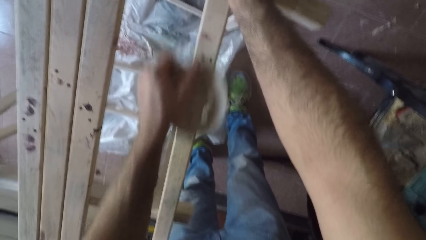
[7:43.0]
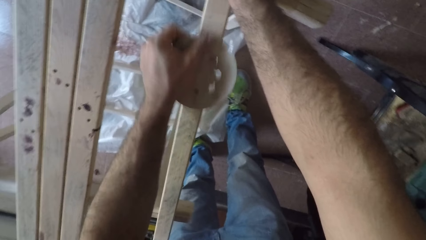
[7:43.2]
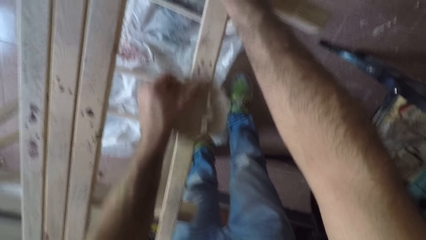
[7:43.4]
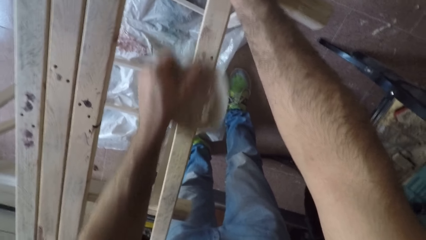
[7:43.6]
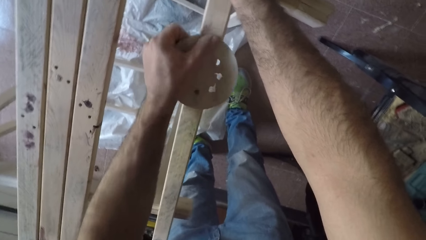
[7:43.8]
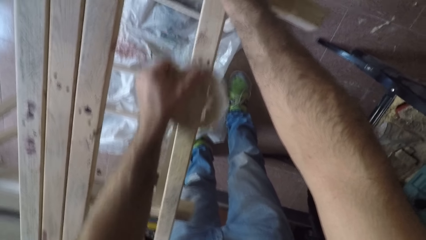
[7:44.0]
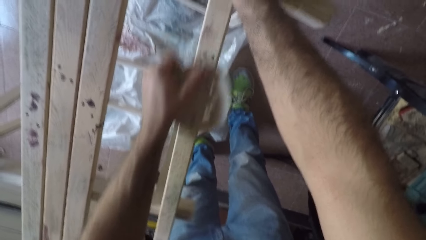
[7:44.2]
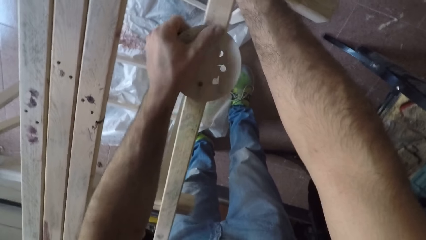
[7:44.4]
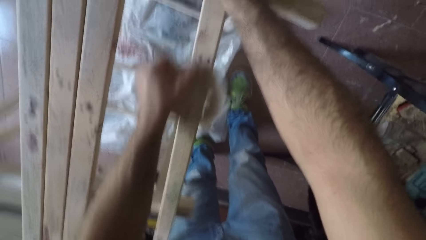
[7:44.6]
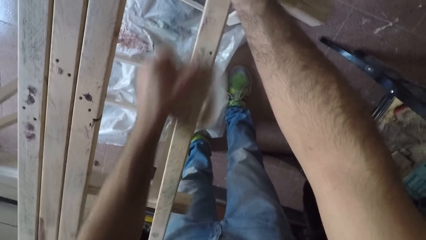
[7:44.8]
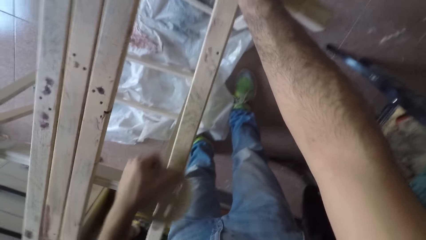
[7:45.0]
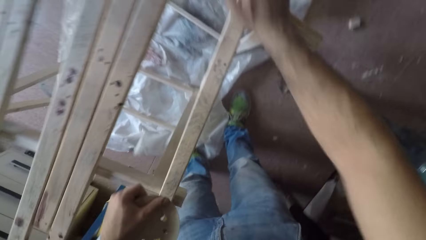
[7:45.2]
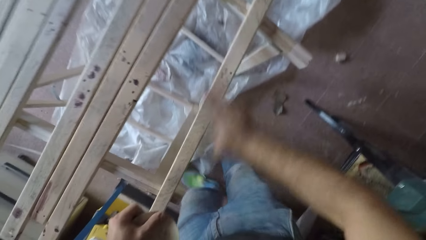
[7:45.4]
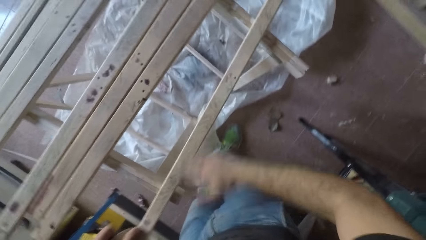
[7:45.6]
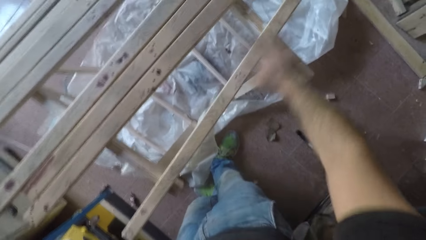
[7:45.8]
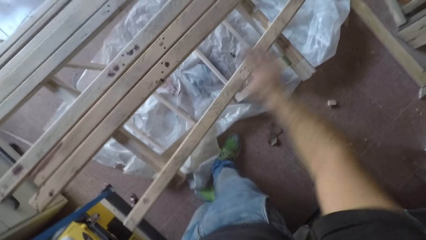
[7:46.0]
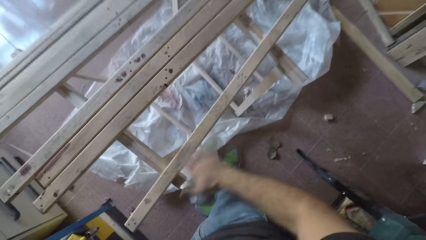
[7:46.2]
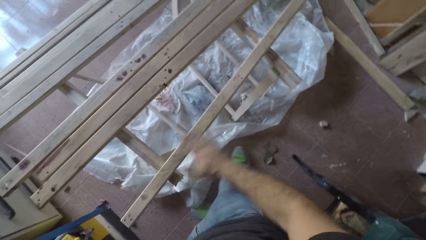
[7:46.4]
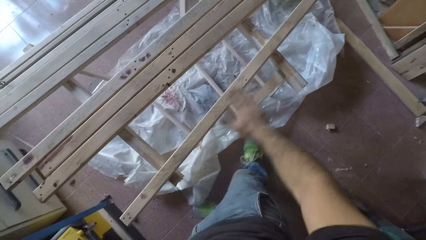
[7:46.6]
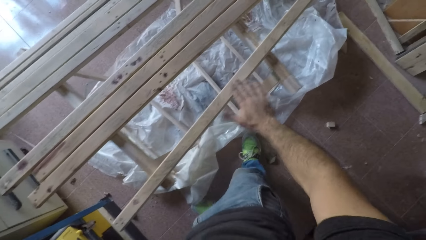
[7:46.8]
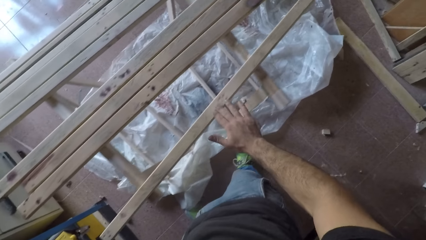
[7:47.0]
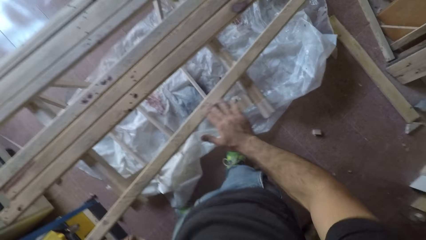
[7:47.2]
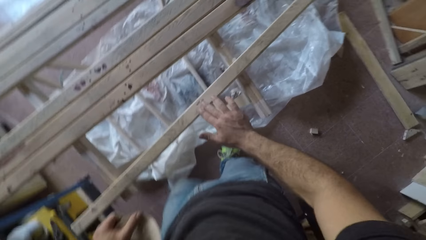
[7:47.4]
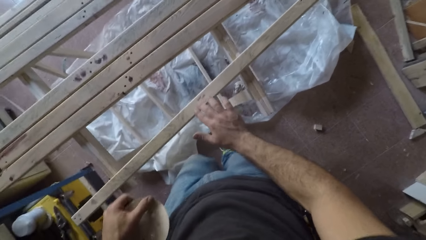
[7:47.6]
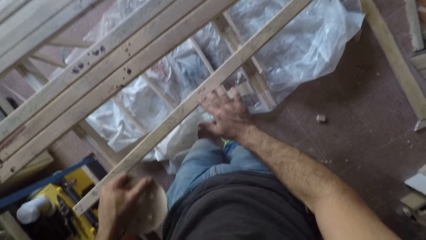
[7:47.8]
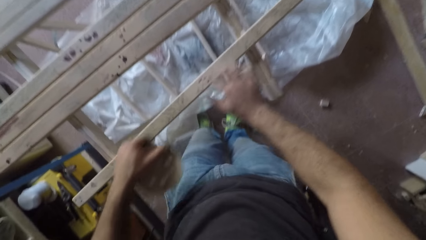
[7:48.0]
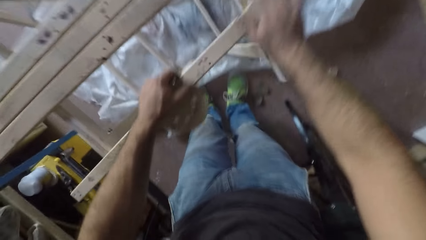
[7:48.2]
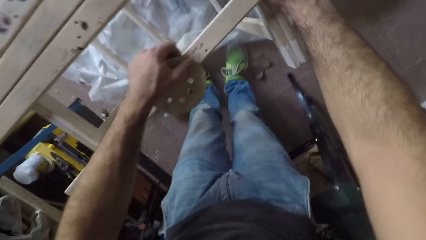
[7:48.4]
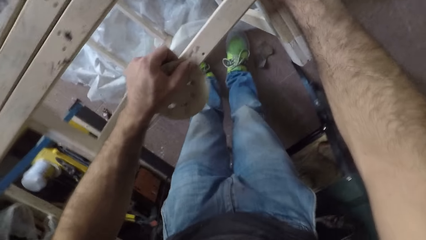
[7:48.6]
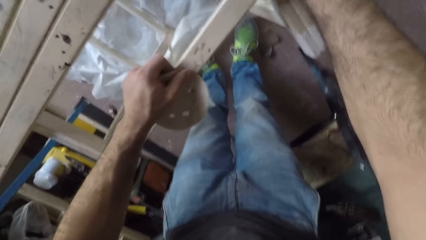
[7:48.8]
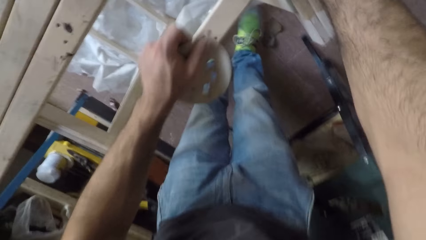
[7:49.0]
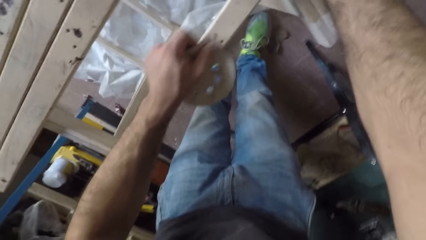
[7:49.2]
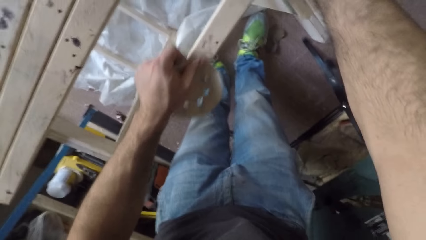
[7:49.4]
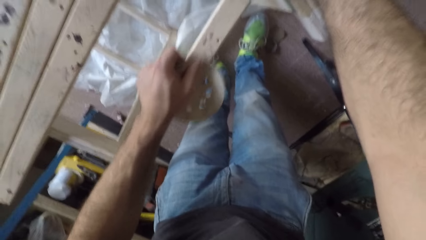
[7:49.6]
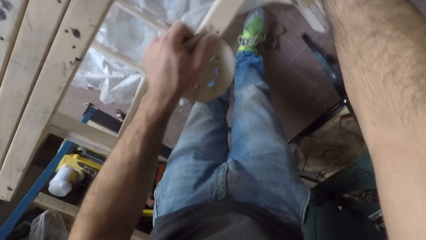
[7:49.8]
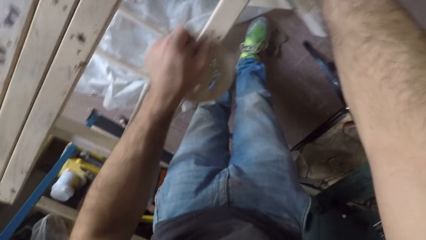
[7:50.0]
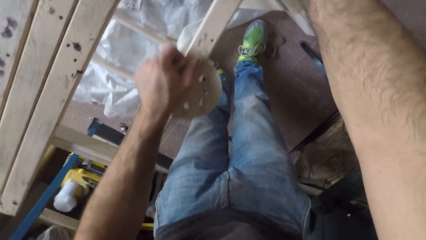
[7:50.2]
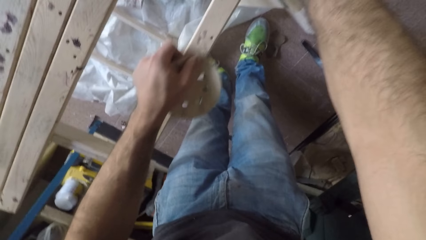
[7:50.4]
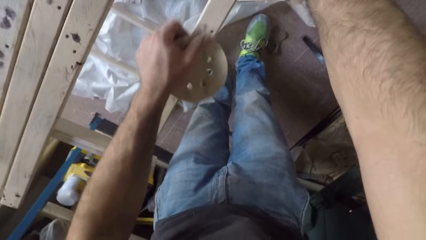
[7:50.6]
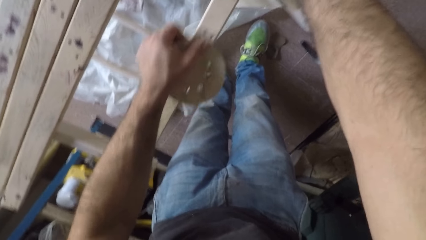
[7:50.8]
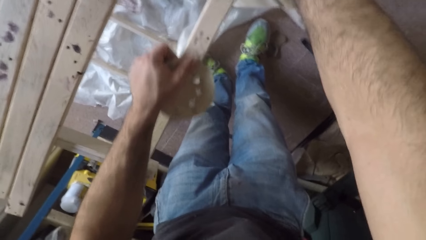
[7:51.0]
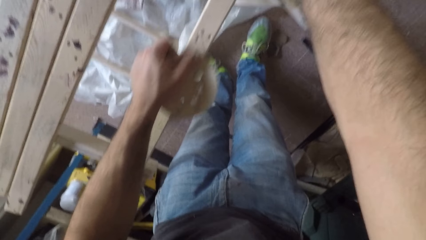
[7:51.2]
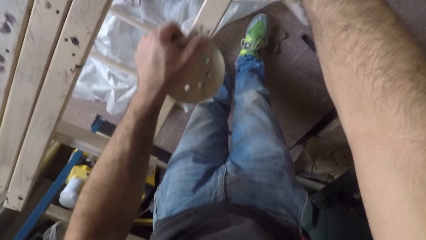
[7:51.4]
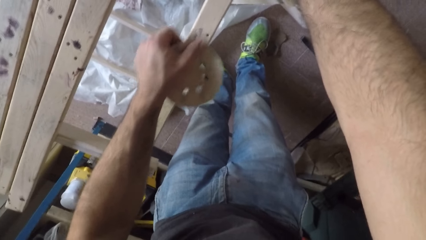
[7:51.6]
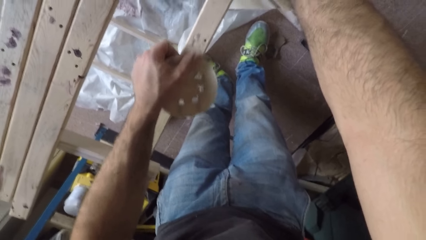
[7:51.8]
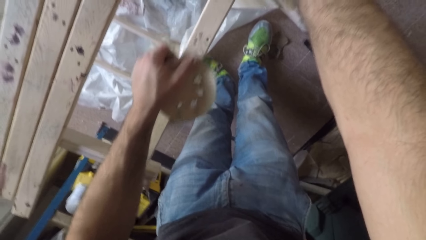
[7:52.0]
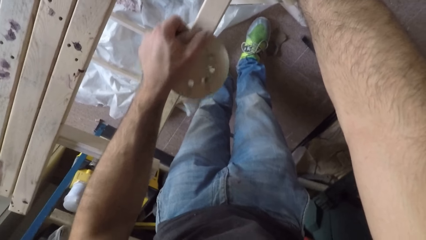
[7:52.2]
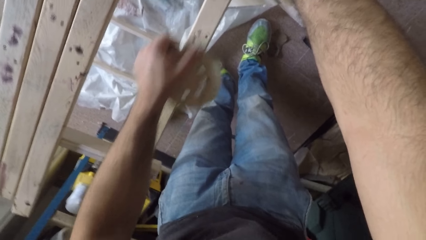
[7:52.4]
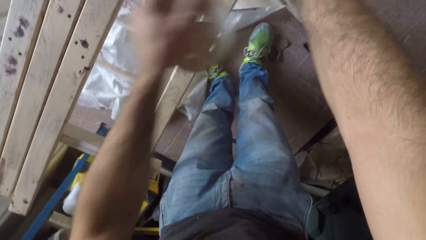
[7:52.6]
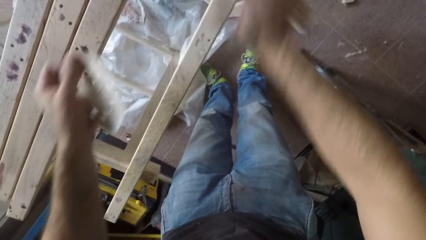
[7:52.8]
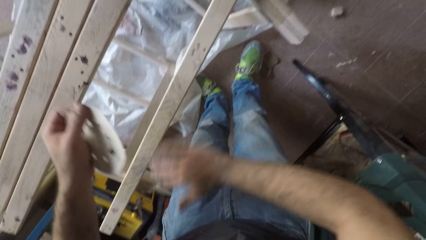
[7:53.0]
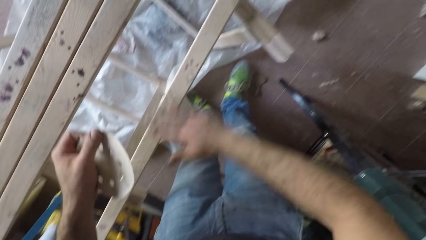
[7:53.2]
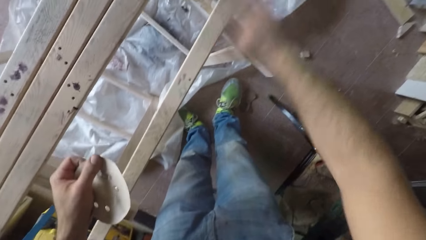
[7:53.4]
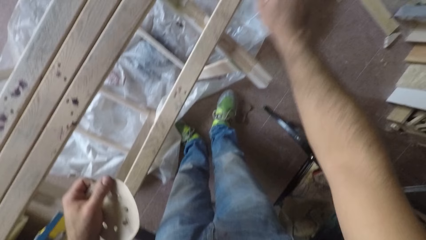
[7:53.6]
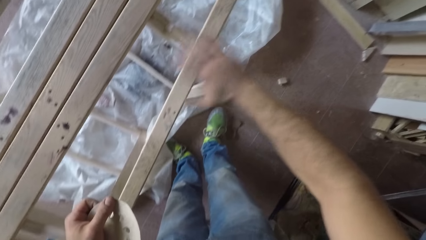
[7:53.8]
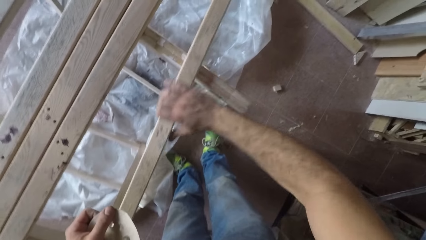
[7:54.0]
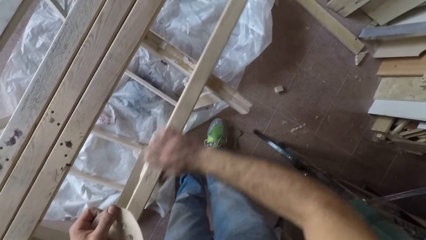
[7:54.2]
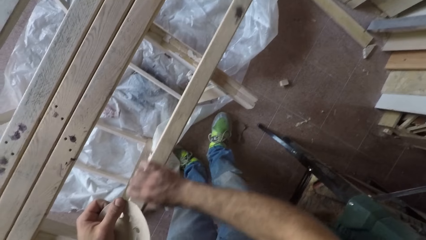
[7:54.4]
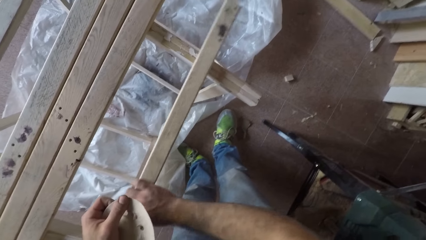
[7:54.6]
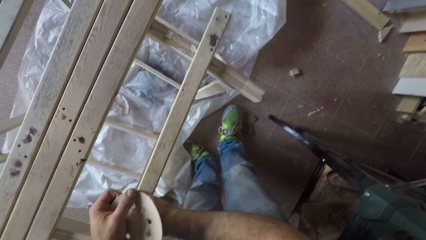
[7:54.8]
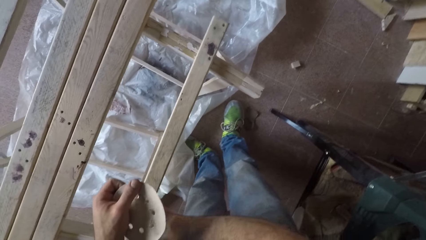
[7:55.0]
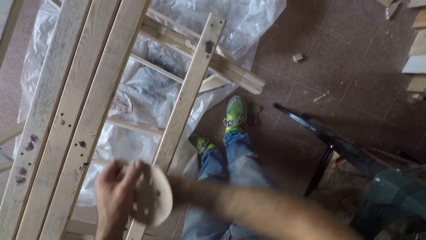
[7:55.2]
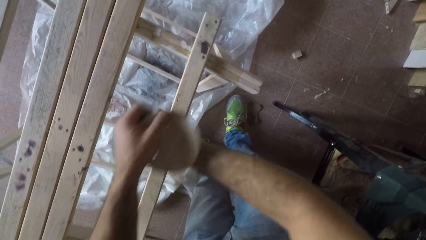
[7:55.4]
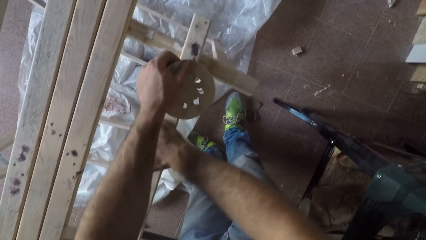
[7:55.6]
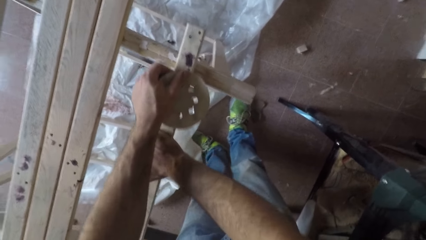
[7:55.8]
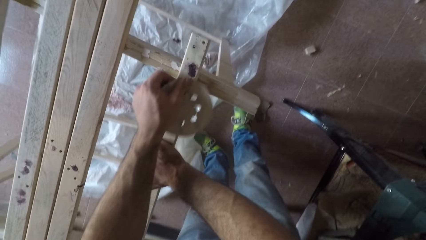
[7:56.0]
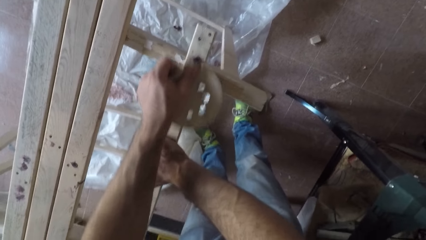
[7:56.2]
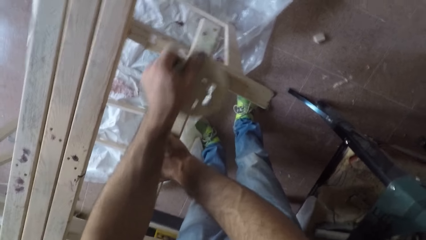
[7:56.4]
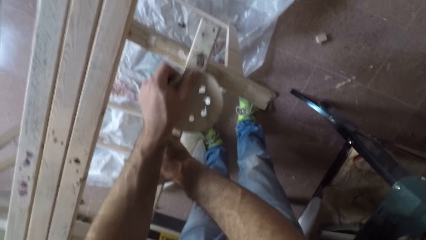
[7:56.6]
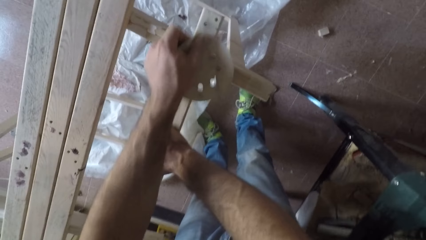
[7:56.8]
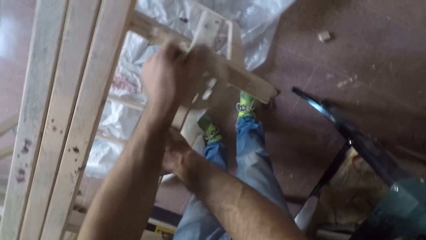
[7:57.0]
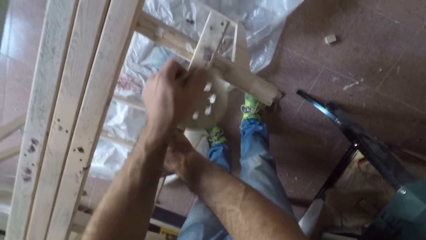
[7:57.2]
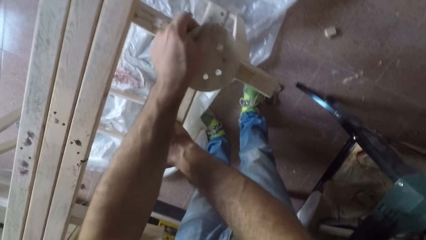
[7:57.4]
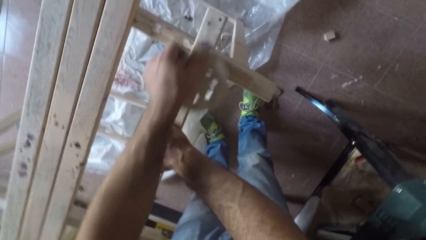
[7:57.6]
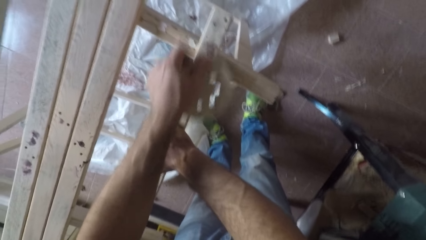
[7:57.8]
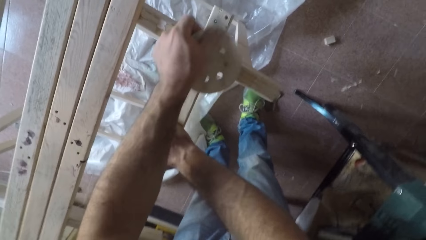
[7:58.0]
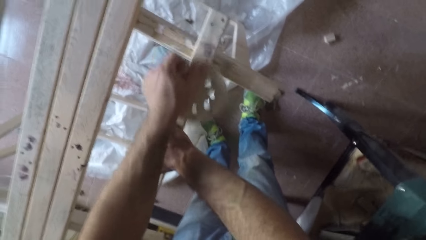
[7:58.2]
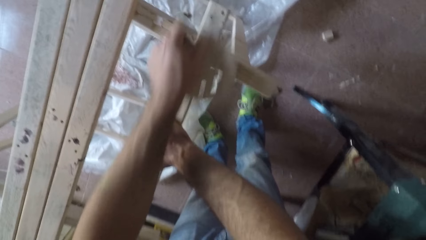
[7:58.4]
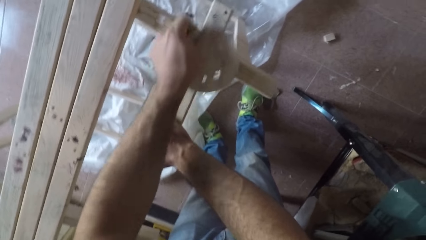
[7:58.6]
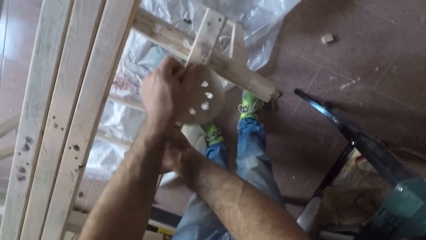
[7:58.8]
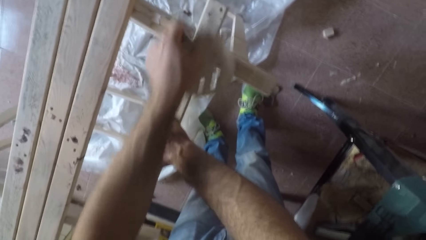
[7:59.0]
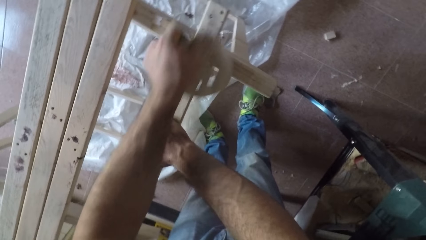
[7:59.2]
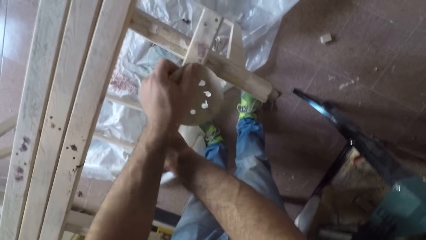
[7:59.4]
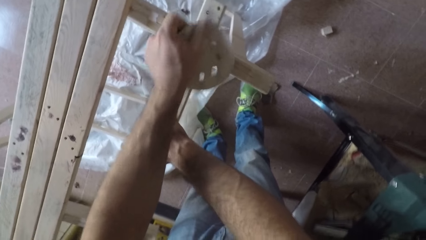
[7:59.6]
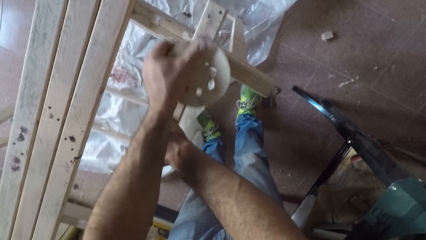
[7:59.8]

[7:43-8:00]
The camera wearer removes the sandpaper from the wood. He wipes the wood with his right hand. He touched the wood with his right hand. He rubs the sandpaper over the wood with his left hand. He removes the sandpaper from the wood. He wipes the wood with his right hand. He adjusts the wood with his right hand. He rubs the sandpaper over the wood with his left hand.
